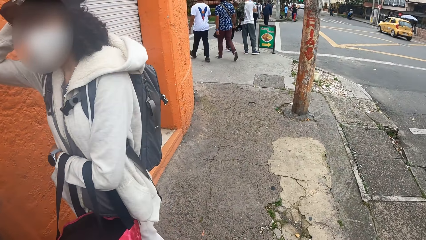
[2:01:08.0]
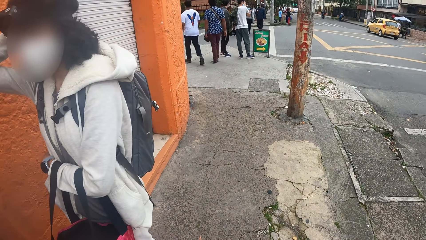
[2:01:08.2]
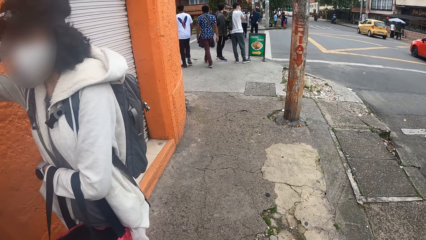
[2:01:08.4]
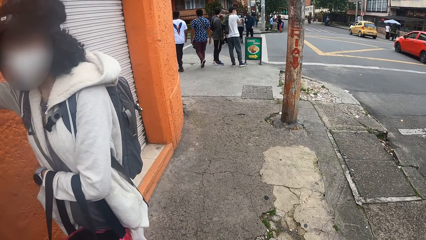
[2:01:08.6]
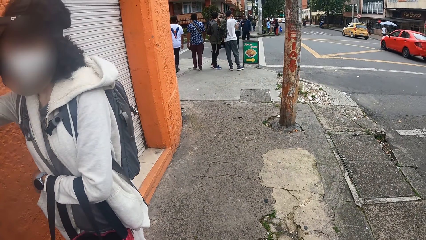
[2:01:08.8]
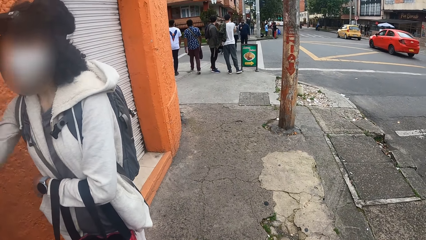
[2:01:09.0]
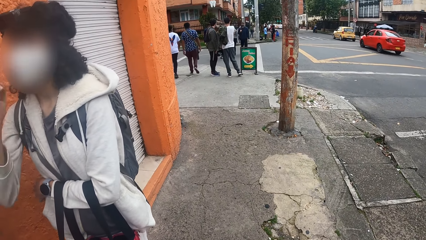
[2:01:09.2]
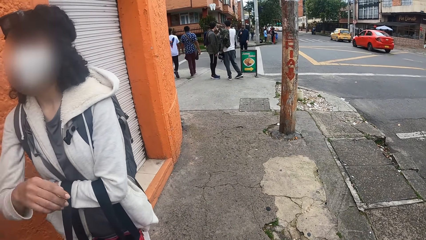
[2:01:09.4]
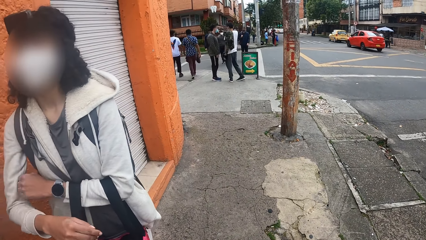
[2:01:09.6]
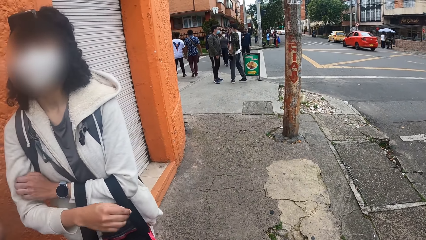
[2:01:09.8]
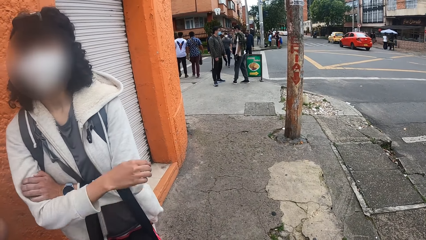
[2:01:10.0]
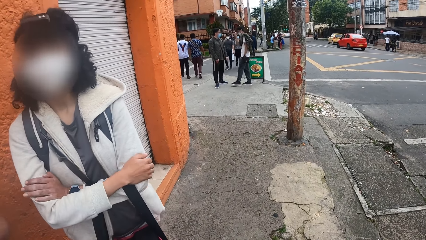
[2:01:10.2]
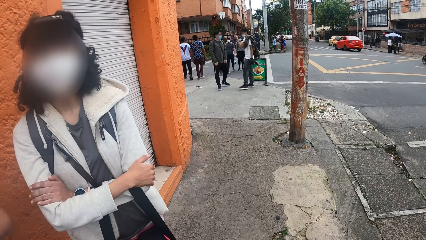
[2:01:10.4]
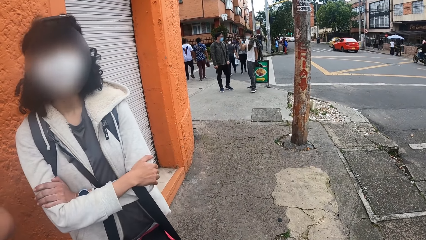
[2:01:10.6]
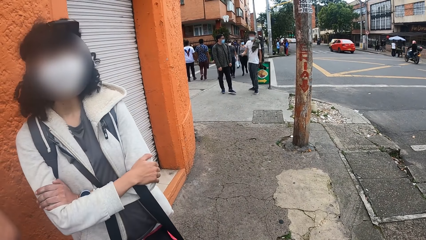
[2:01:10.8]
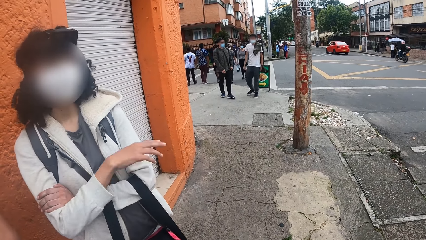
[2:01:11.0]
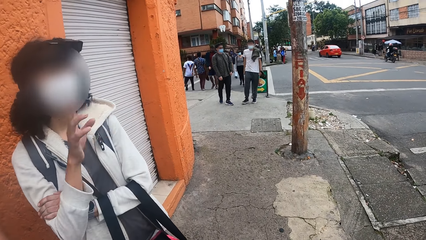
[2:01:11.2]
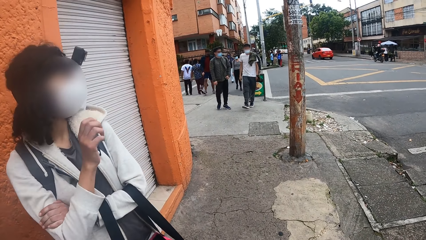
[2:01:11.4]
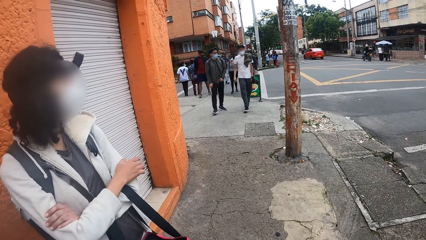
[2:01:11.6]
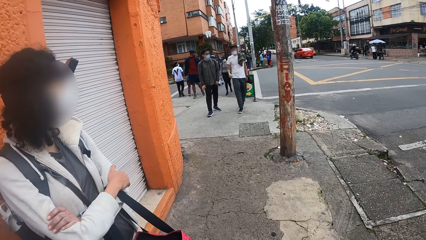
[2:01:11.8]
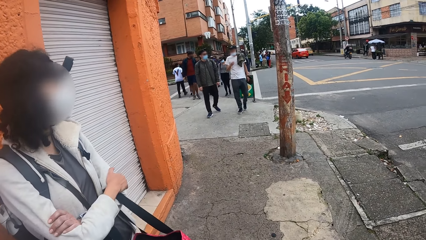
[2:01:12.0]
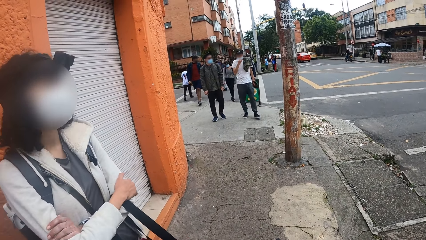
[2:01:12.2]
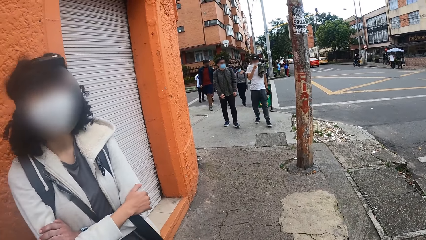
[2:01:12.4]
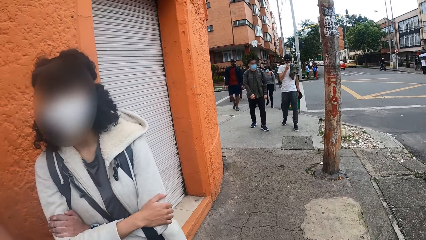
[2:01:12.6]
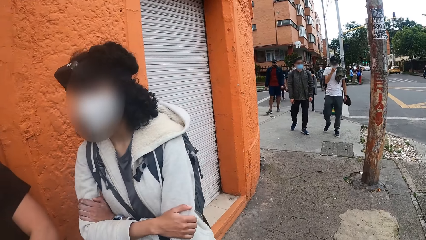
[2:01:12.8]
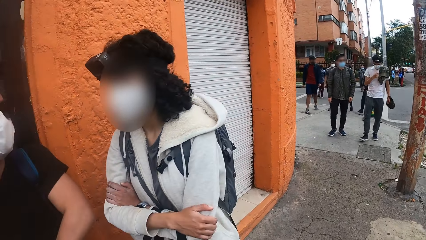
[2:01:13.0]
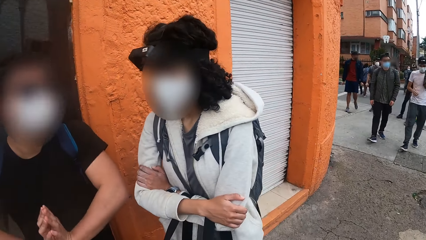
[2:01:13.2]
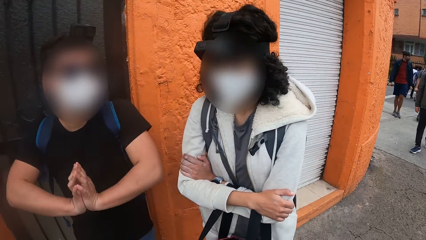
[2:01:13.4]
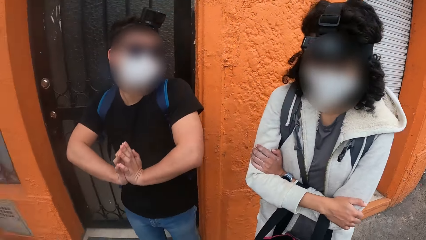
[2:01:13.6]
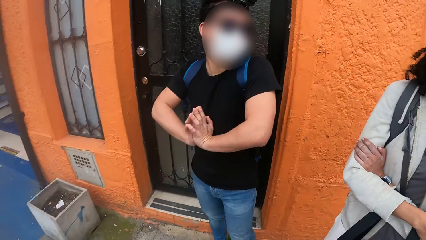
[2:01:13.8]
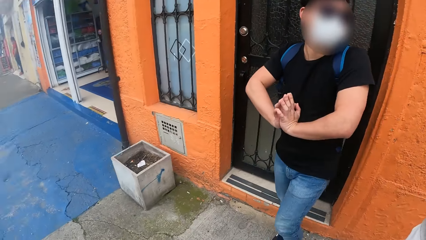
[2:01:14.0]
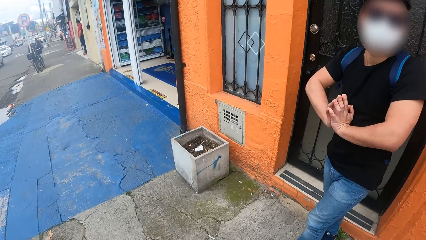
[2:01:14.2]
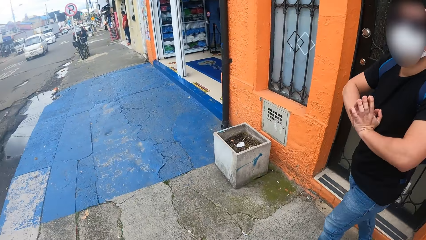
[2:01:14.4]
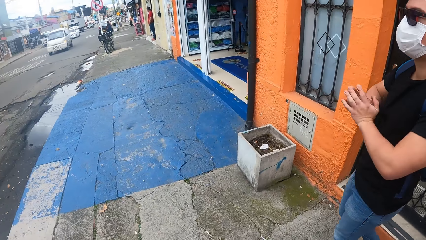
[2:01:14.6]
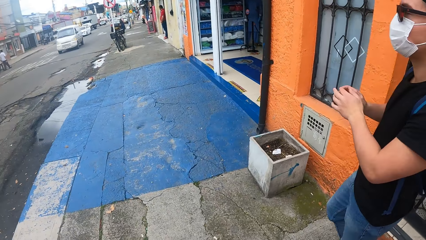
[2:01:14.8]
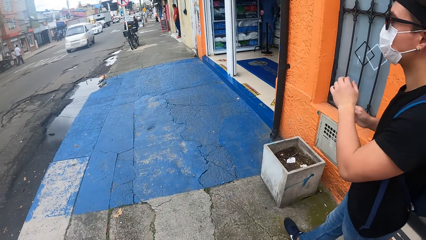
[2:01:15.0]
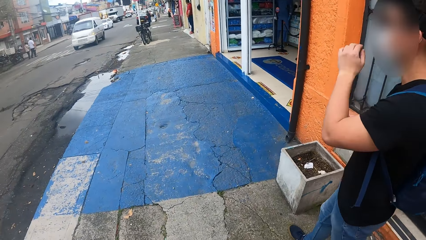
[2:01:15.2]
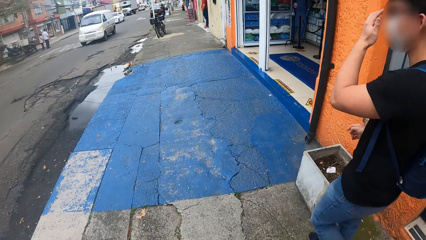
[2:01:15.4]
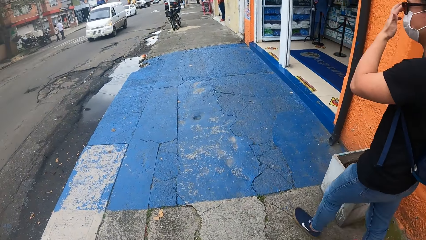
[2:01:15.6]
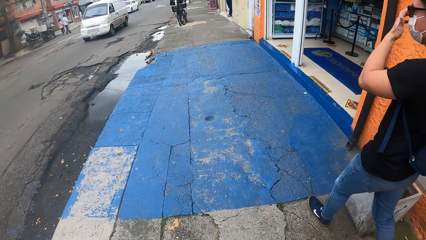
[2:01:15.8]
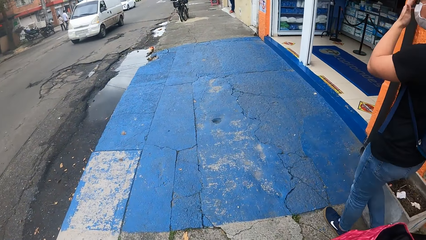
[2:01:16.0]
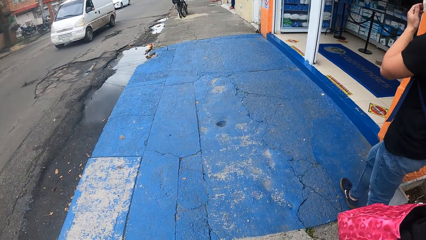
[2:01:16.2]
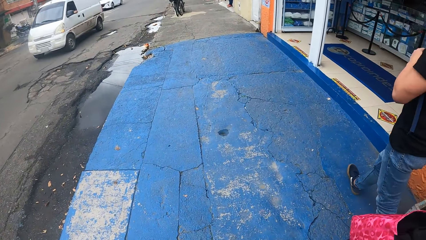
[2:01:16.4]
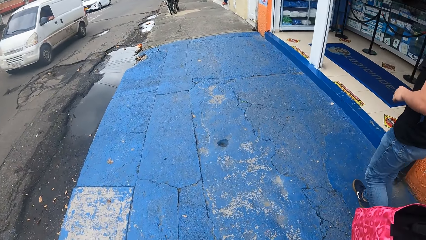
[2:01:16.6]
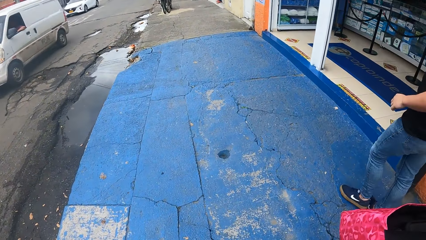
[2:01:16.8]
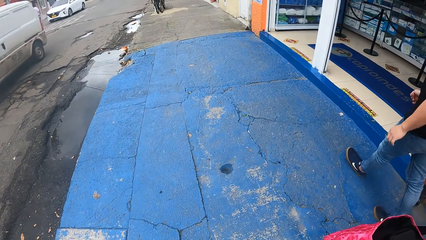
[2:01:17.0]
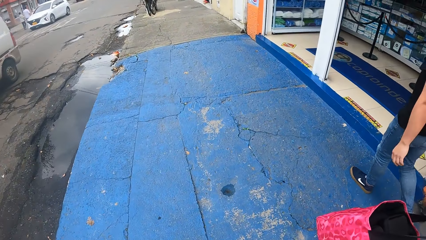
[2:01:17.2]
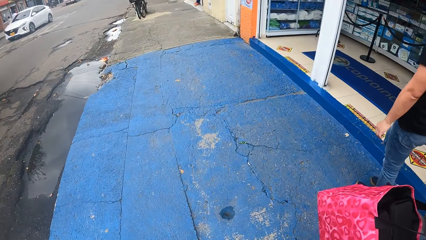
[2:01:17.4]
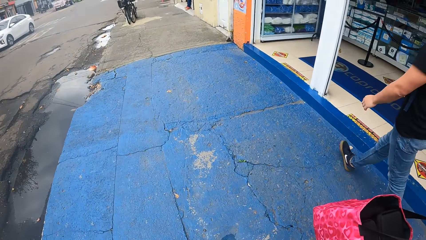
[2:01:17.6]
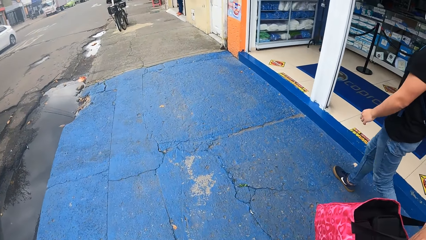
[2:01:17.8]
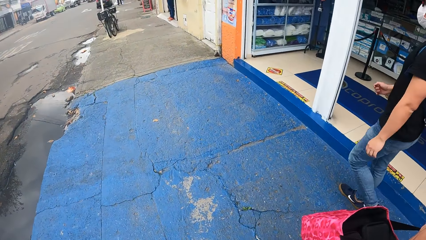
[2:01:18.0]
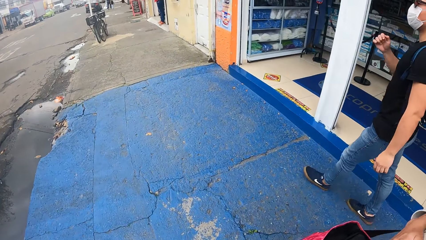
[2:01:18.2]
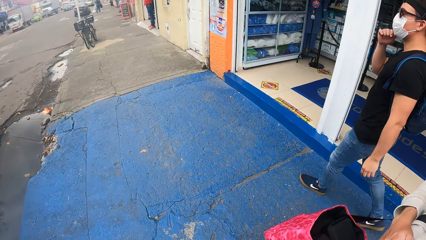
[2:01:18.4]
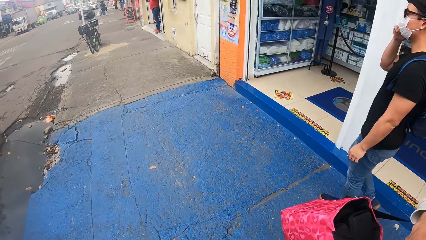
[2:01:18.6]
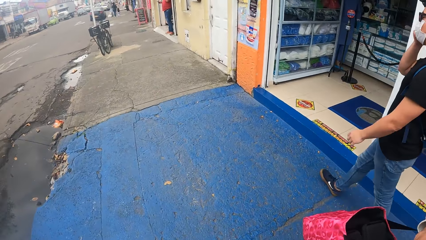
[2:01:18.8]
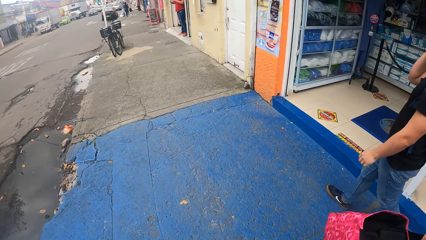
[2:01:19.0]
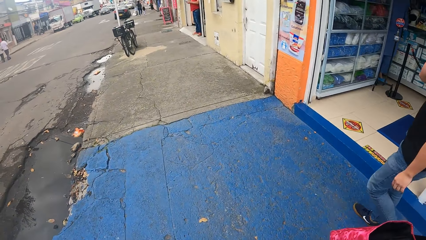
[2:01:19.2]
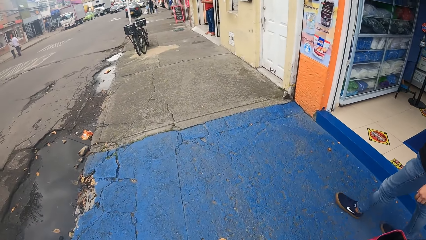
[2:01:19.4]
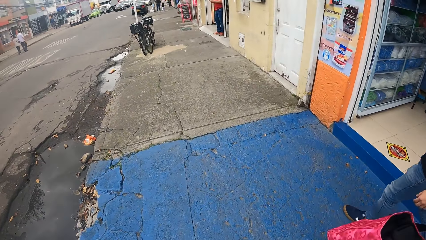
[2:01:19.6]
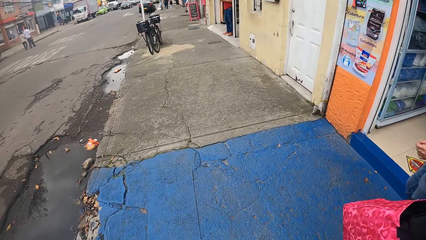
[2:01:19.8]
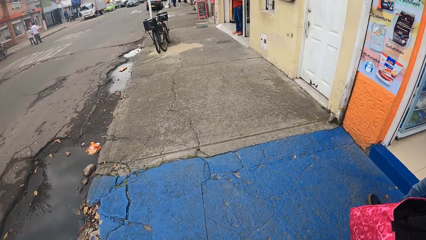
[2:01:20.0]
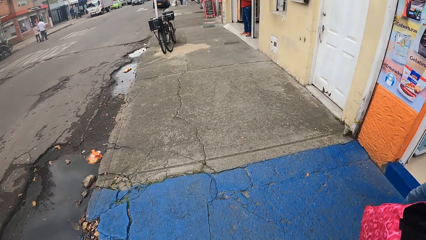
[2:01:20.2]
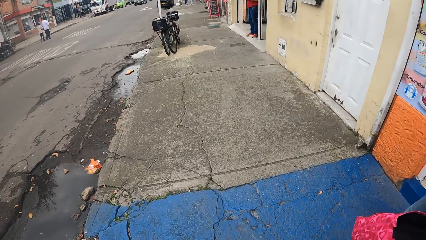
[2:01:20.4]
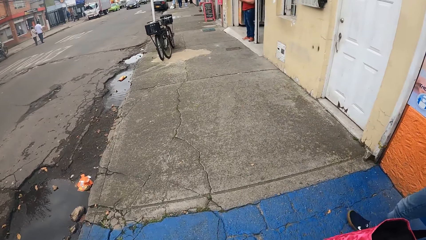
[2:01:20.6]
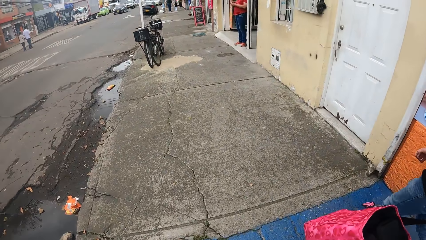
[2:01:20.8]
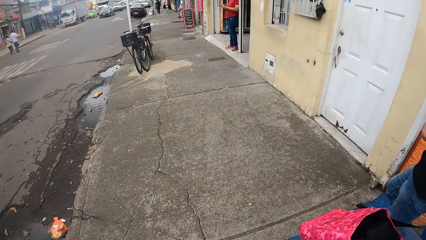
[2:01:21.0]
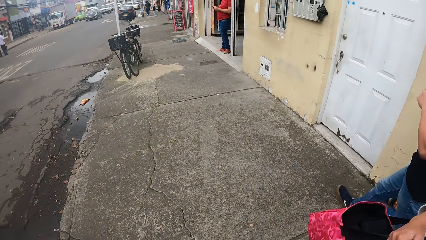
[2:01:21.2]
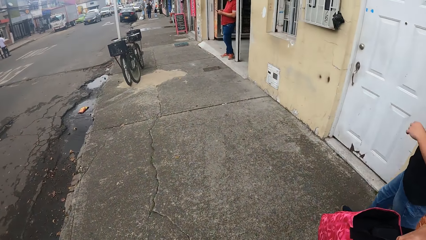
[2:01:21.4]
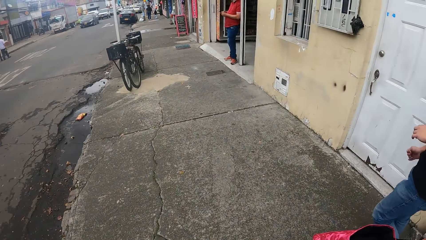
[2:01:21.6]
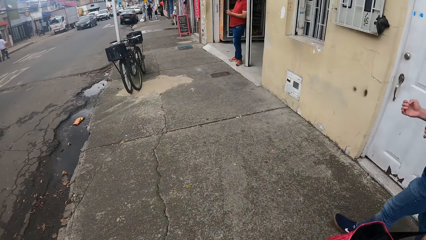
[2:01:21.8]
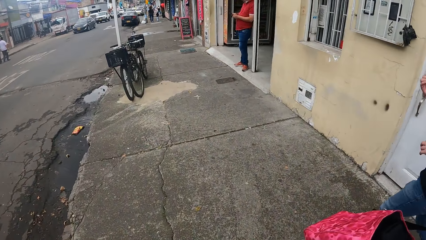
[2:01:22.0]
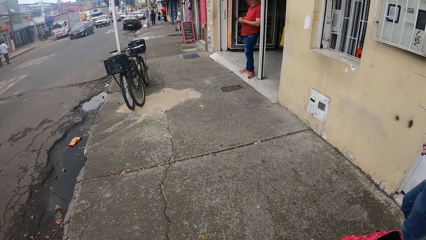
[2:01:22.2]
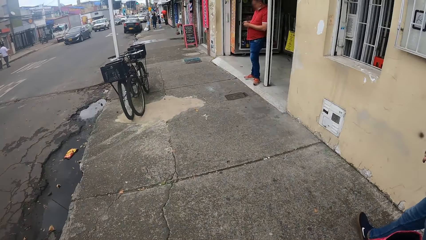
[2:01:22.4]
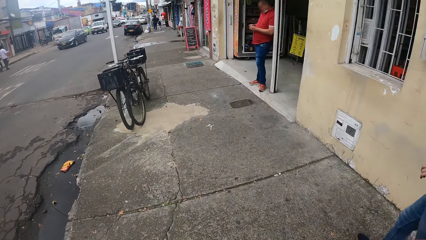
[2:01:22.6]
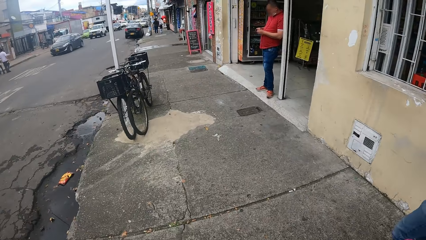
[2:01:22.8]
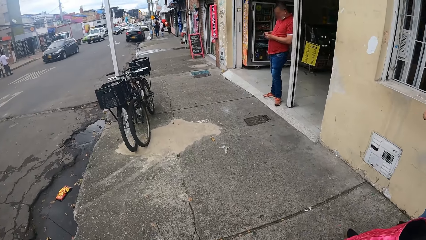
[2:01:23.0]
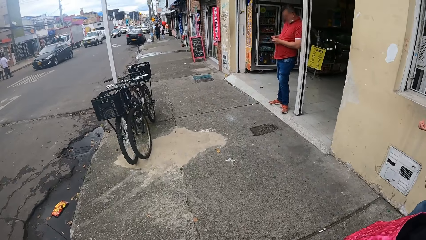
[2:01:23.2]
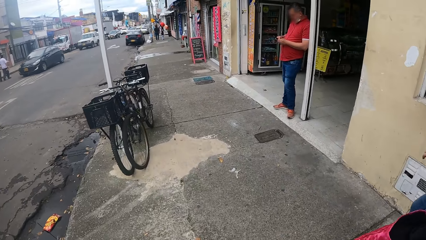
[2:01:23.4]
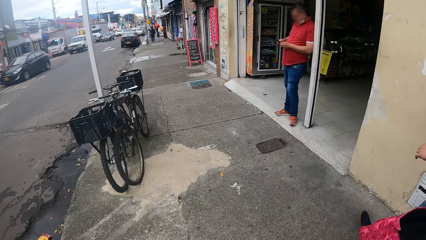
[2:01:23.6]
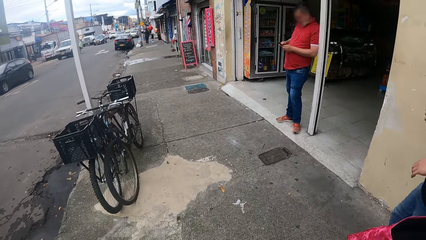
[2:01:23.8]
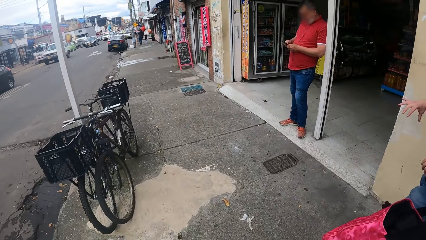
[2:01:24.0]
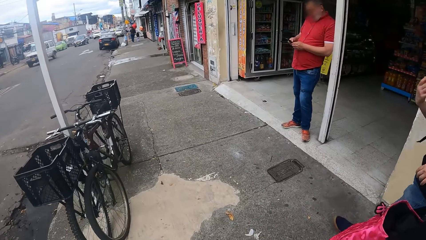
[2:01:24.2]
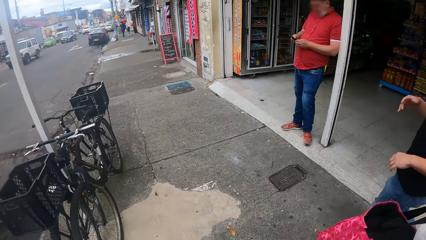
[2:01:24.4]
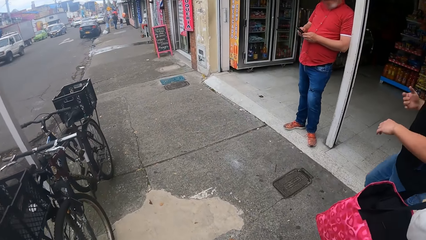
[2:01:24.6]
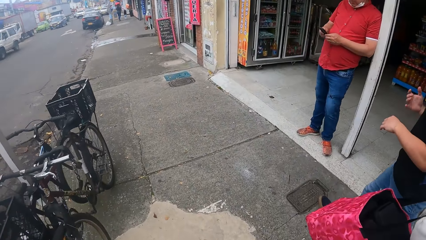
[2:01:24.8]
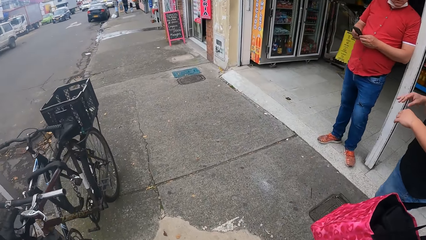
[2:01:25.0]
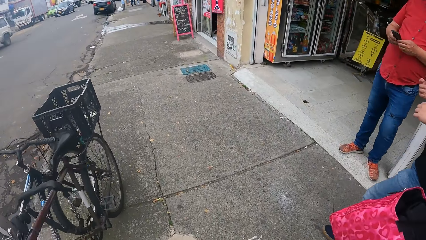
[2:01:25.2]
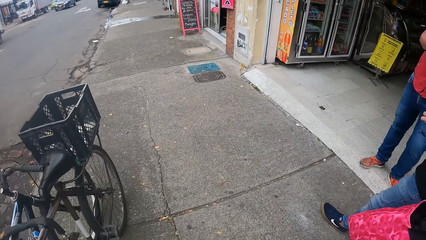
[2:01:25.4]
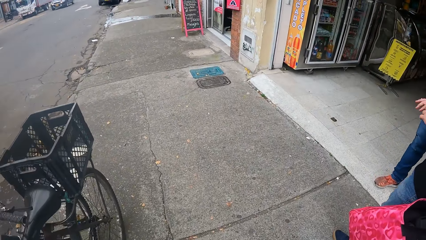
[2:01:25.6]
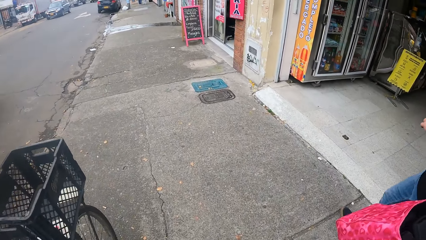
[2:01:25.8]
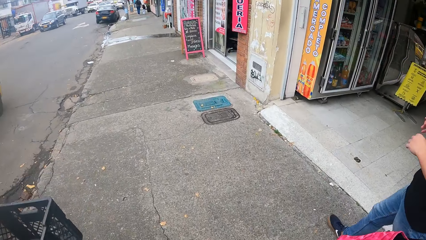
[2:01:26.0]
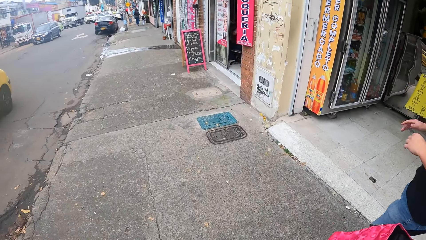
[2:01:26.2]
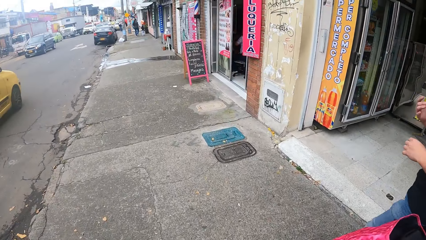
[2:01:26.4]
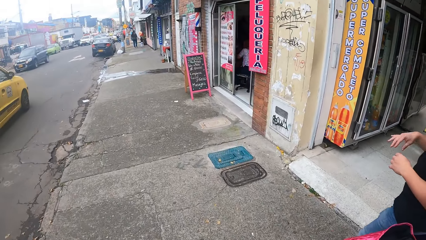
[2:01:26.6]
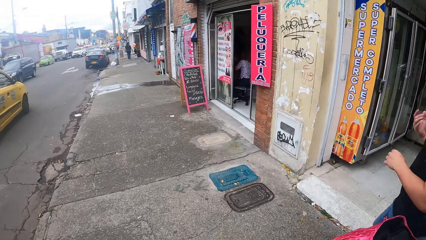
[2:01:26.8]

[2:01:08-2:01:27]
A person touches hair. The camera wearer looks around. A woman folds her hands. The person lowers a hand. The woman removes her right hand from her left hand. Several persons walk on the sidewalk. A man removes his right hand from his face. Another man, the first person and a third person walk on the sidewalk. The man touches his glasses with his left hand and lowers his hands. The man touches his face with his left hand. The man shakes his hands.
